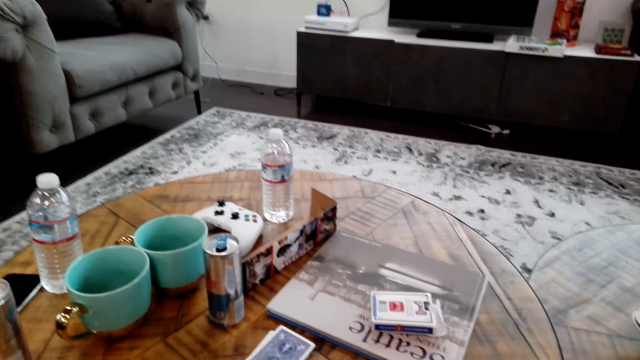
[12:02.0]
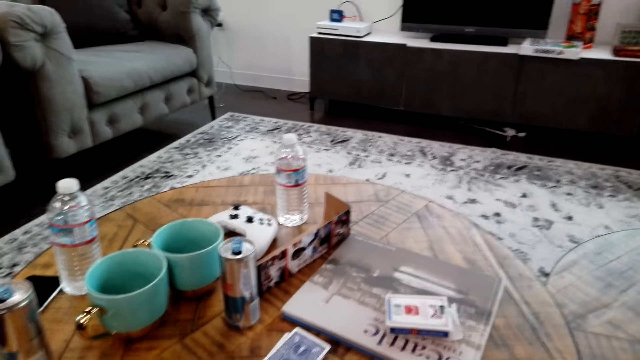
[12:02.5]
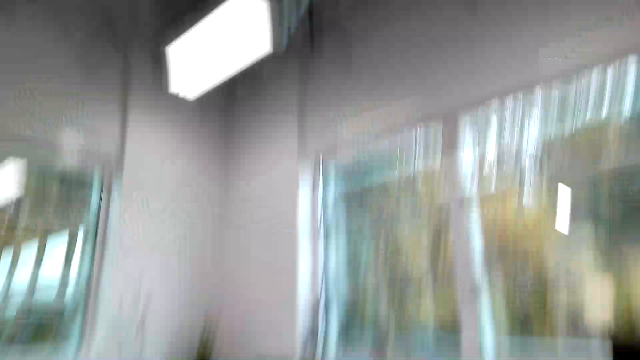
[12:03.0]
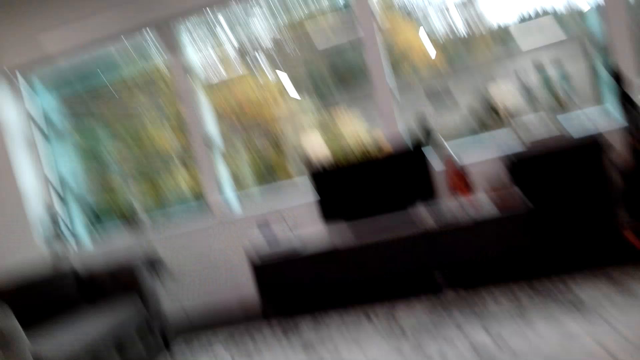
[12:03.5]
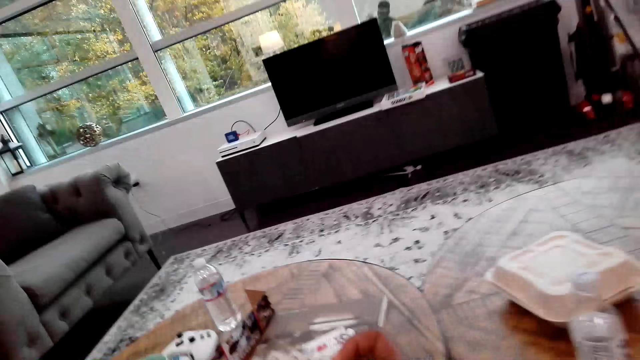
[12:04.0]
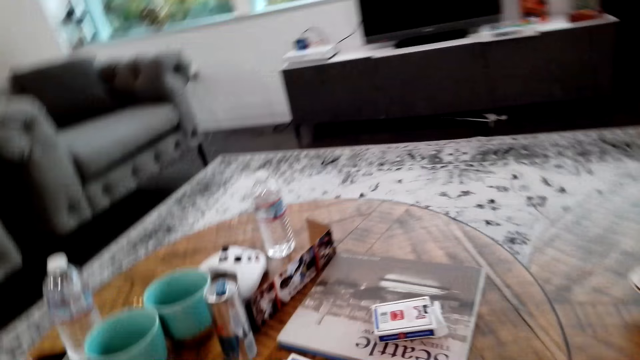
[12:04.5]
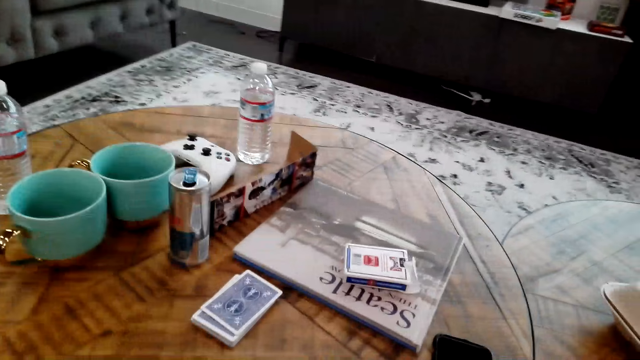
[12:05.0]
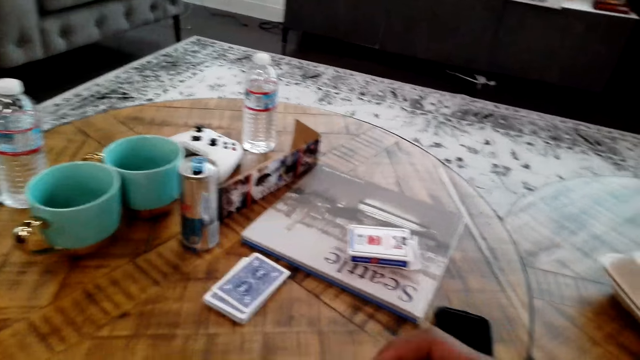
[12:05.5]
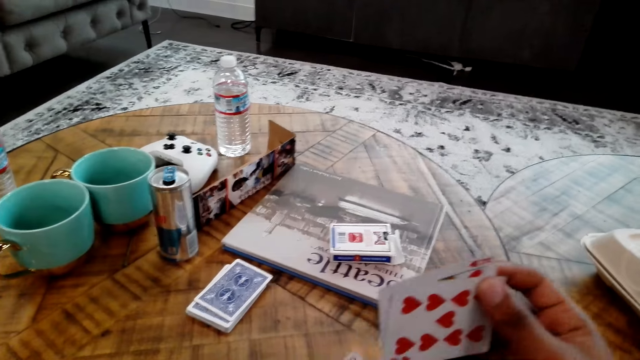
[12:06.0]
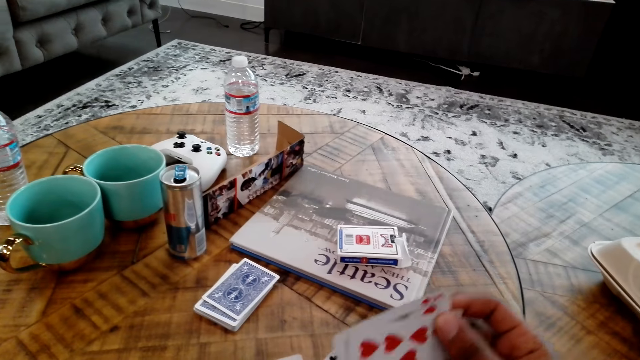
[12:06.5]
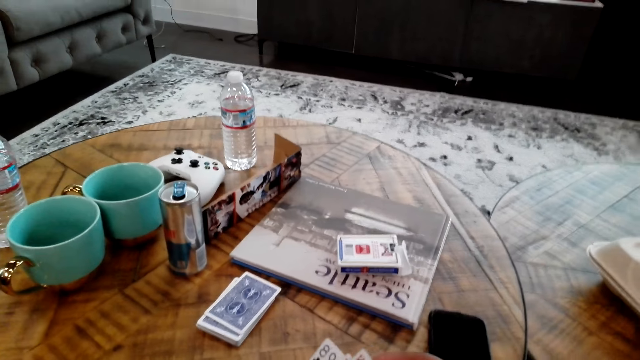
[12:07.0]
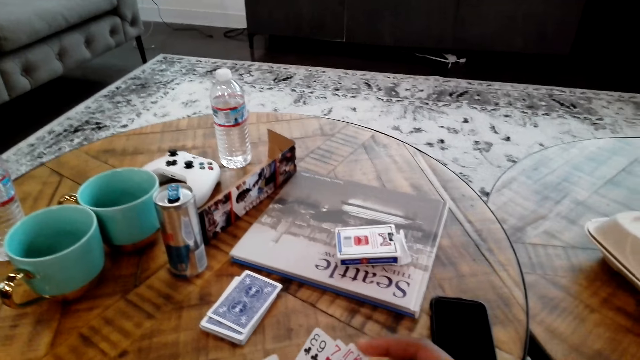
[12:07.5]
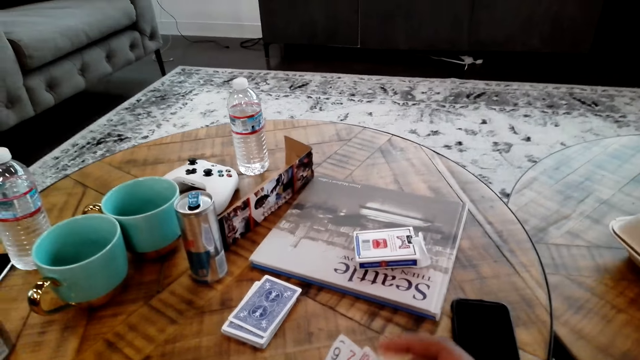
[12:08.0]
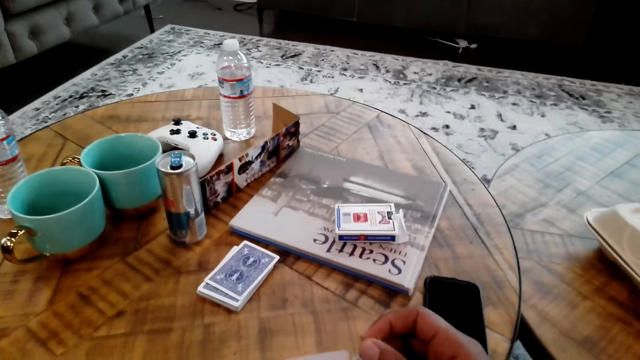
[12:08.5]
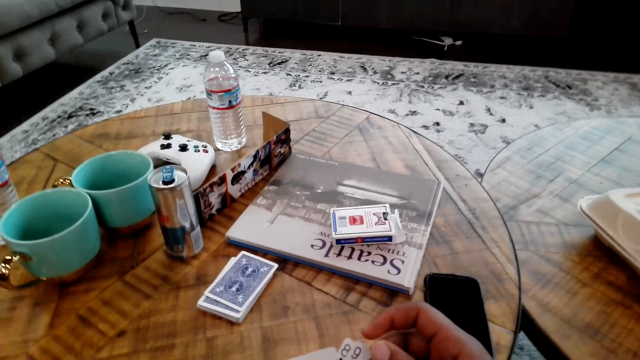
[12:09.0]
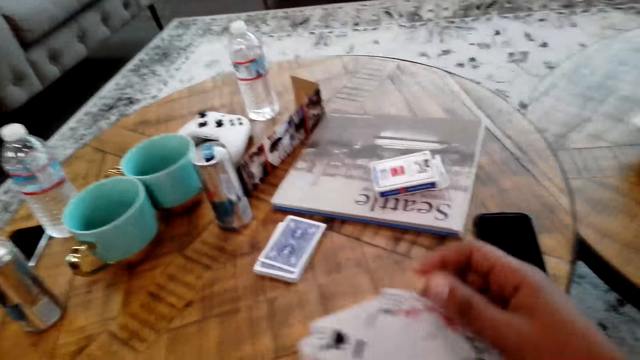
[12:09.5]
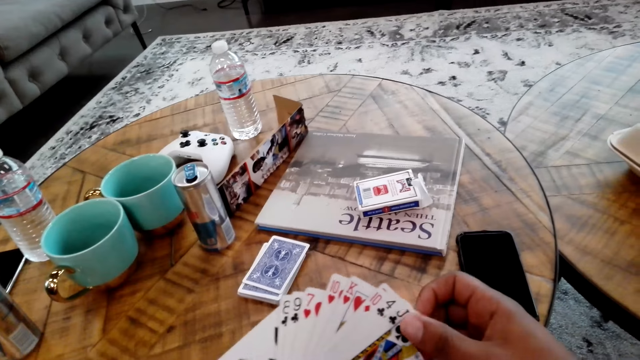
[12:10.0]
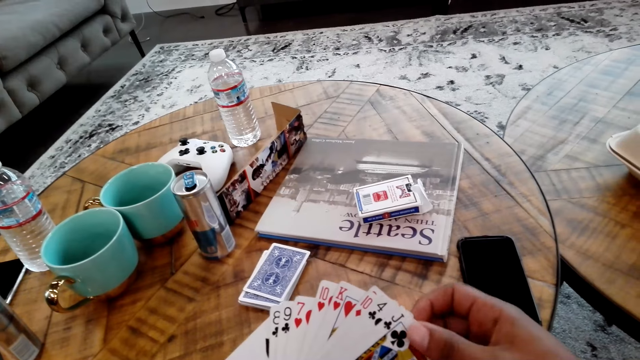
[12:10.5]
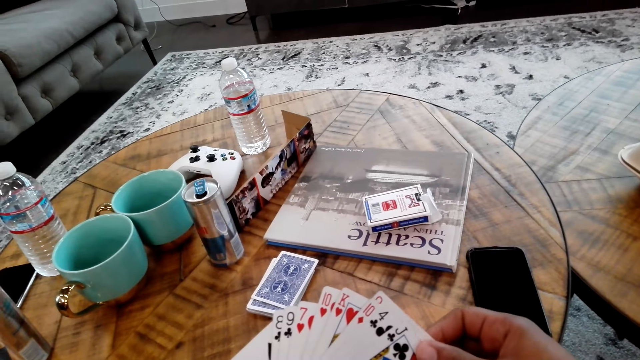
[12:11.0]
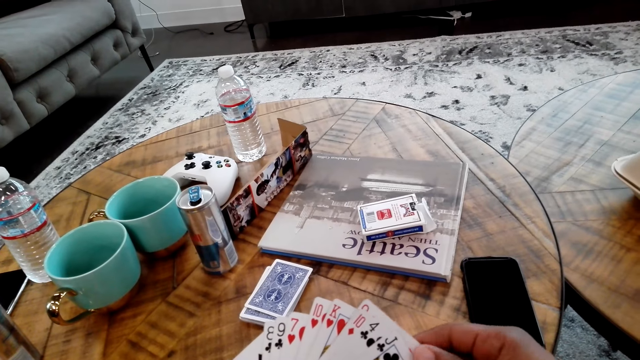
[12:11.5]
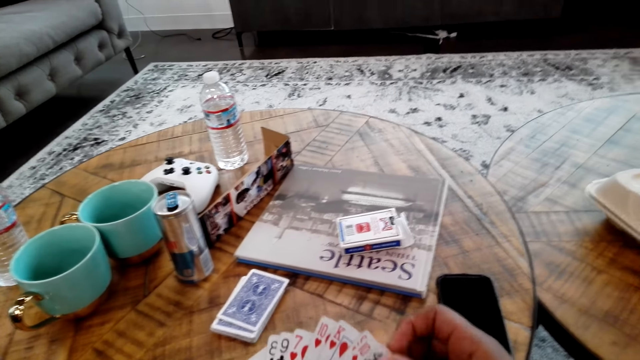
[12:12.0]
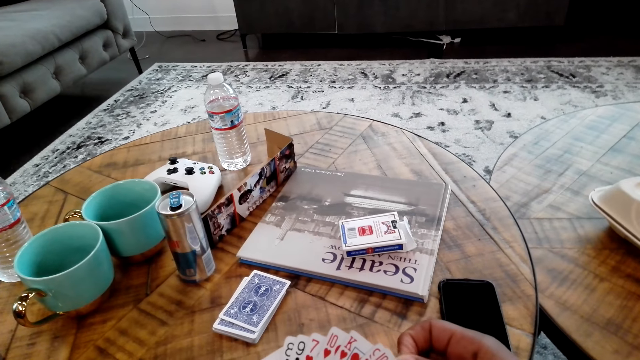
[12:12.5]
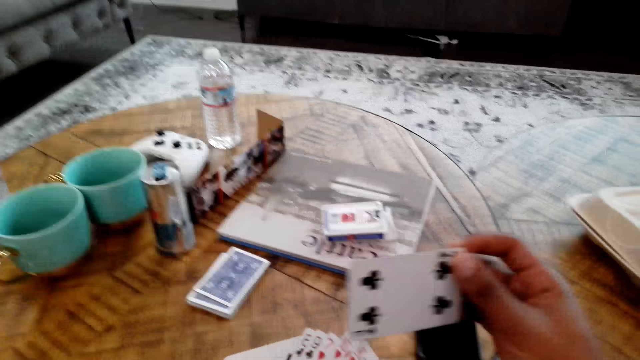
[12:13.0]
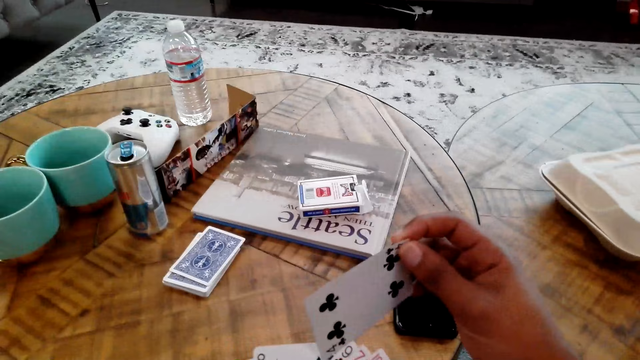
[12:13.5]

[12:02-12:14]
The camera wearer moves the cards in the hands.

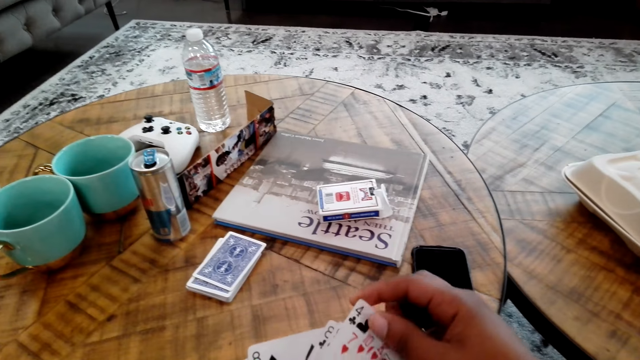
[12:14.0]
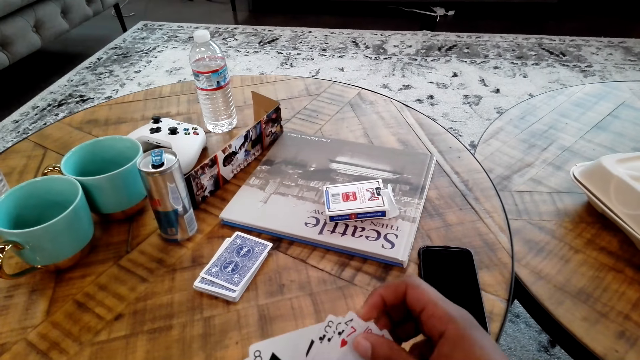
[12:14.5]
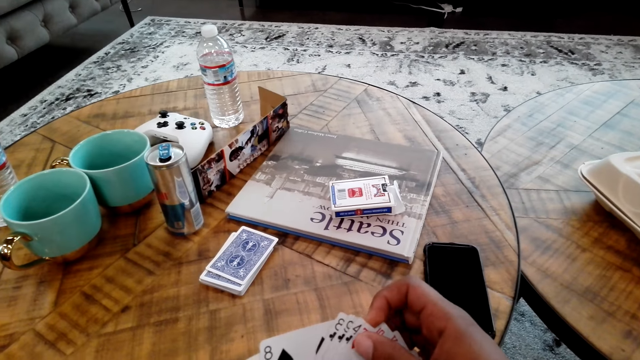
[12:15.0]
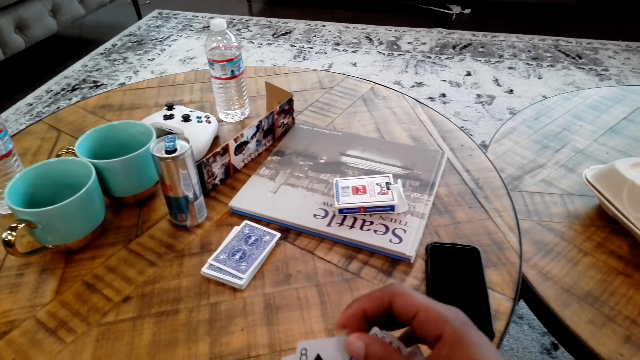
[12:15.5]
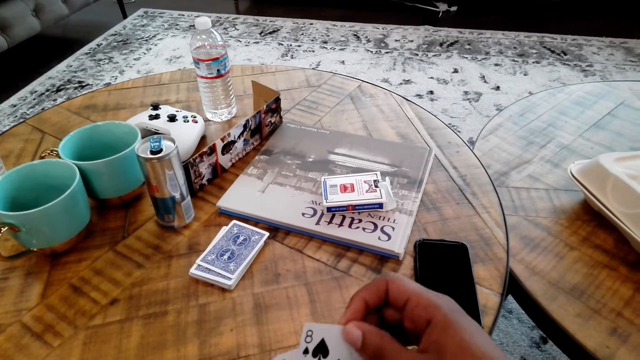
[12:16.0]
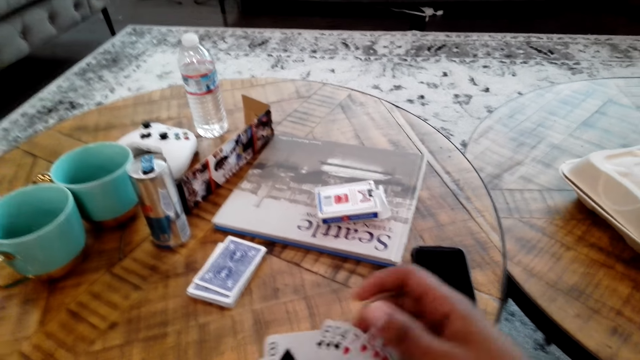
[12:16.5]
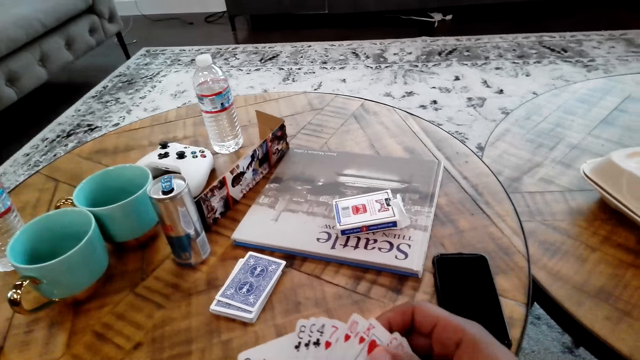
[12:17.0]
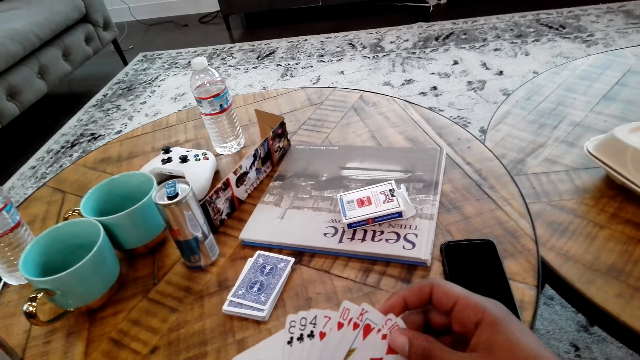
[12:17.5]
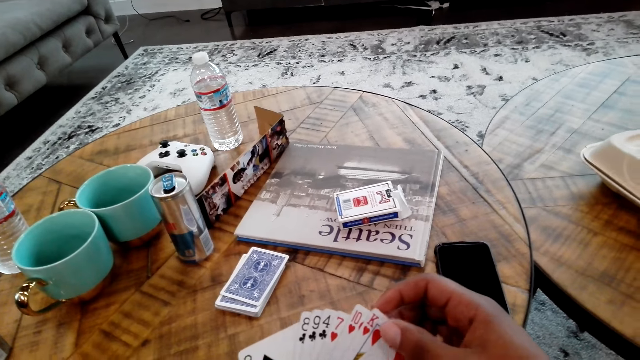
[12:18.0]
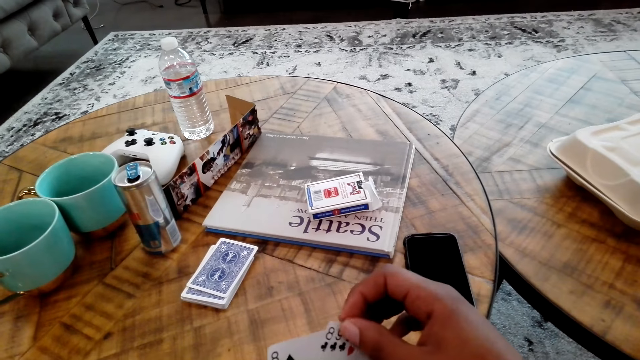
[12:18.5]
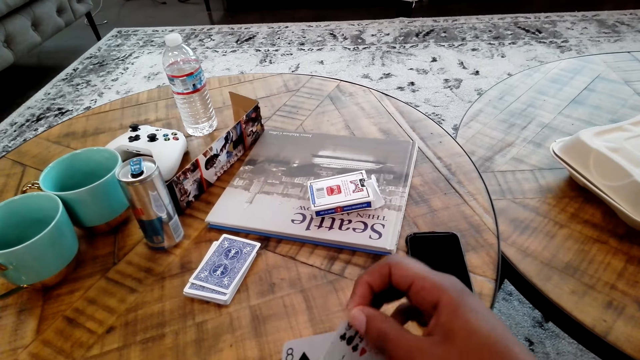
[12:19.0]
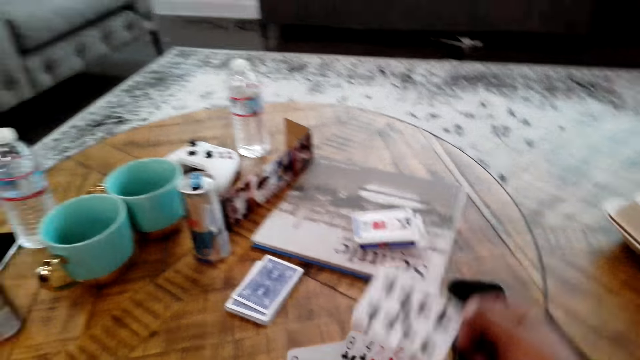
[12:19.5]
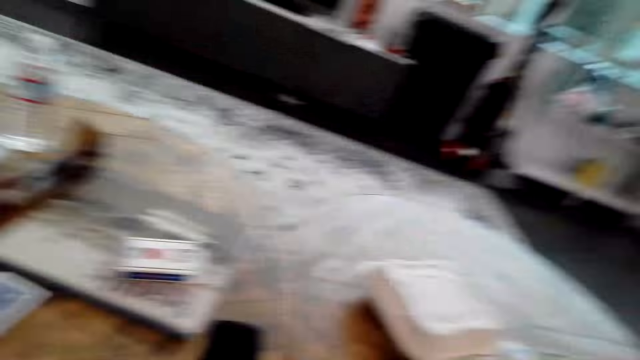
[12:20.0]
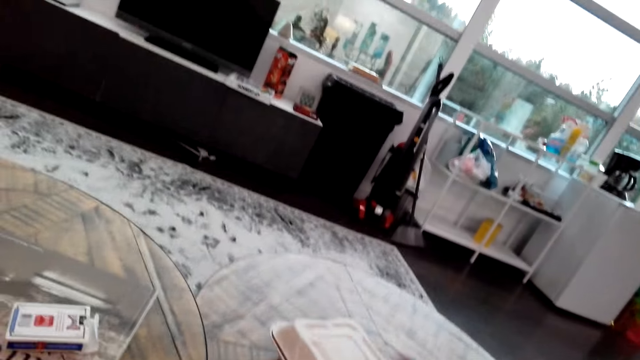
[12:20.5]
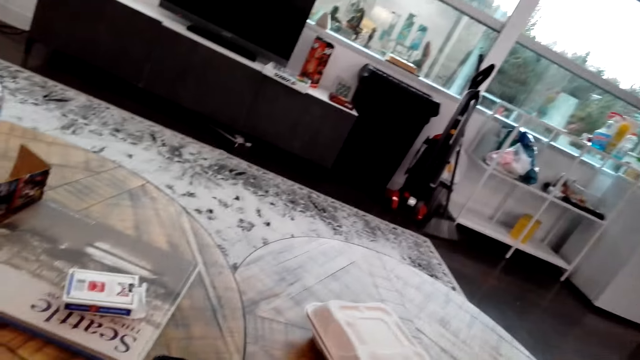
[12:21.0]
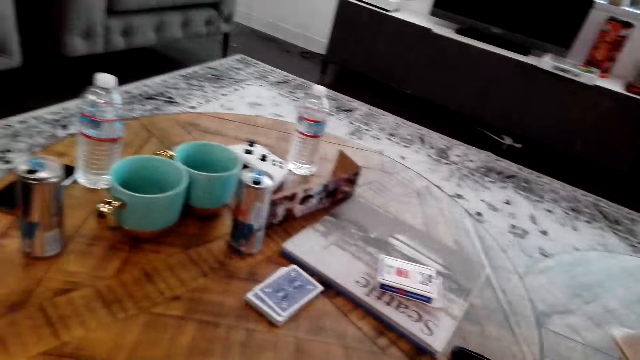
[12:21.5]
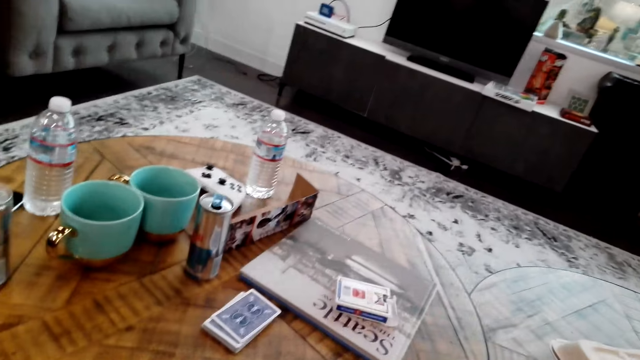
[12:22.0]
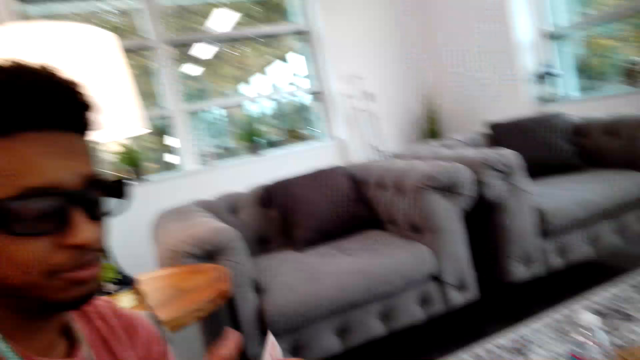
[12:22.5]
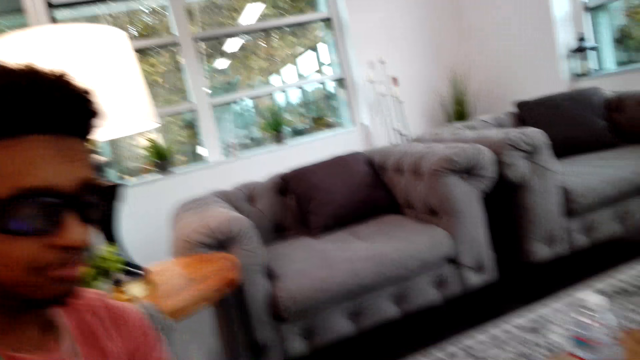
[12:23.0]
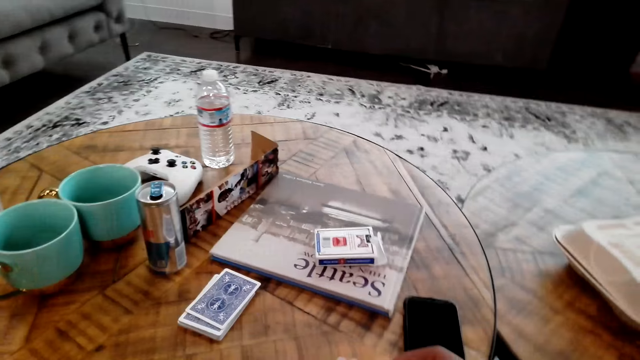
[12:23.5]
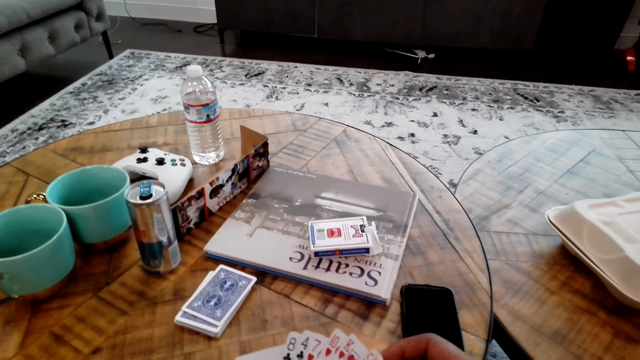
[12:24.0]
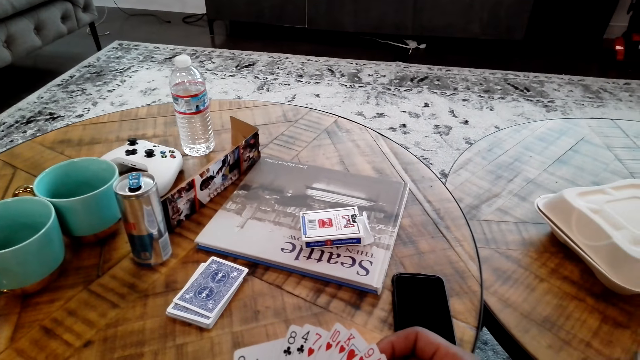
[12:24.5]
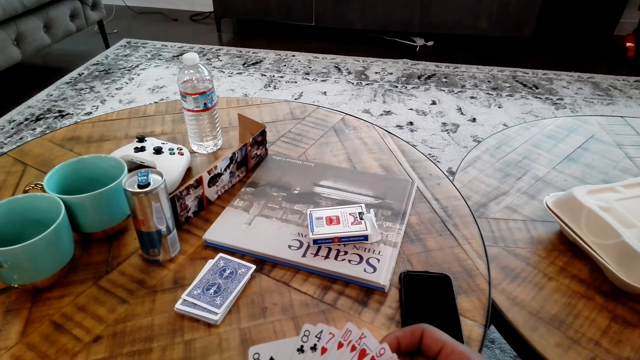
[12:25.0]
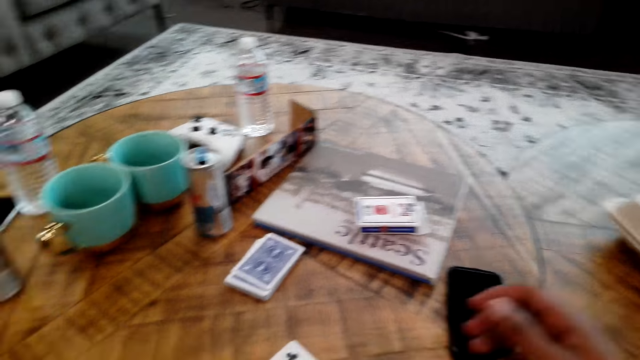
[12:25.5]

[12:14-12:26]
The camera wearer moves the head.
